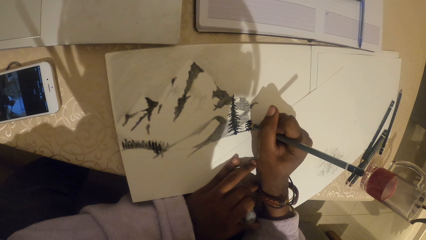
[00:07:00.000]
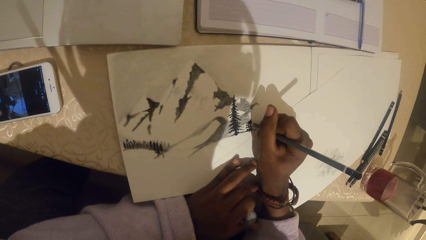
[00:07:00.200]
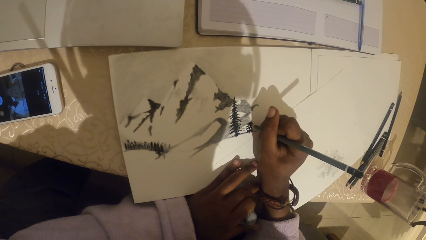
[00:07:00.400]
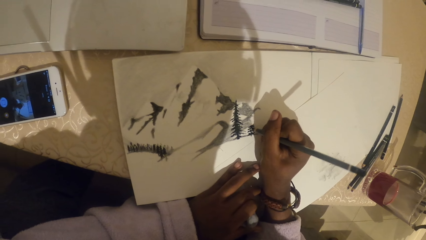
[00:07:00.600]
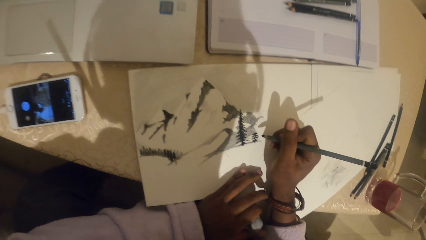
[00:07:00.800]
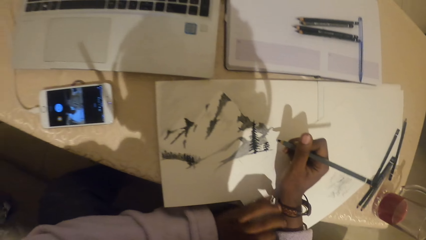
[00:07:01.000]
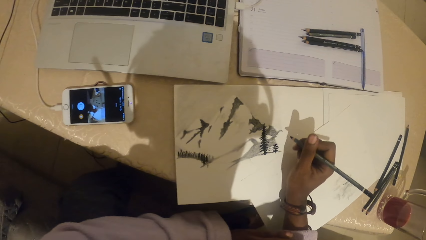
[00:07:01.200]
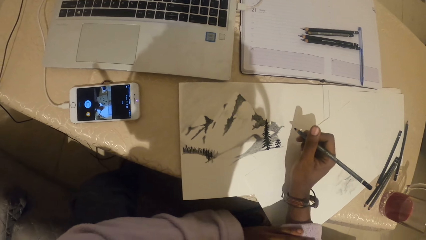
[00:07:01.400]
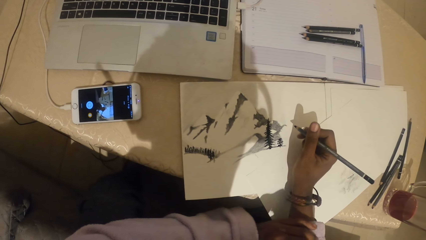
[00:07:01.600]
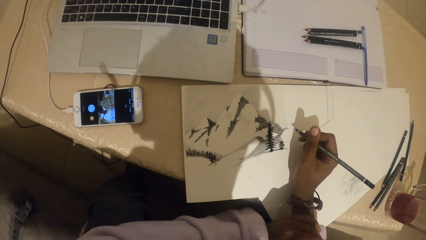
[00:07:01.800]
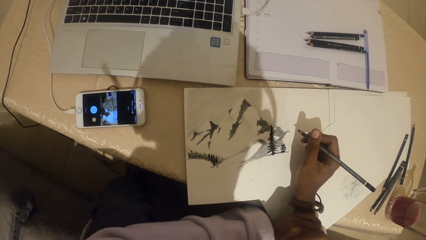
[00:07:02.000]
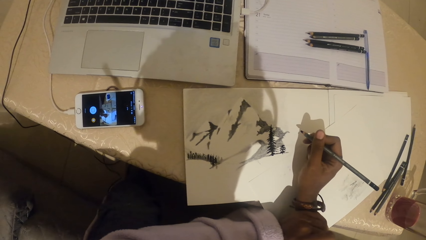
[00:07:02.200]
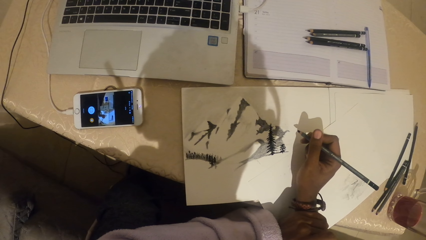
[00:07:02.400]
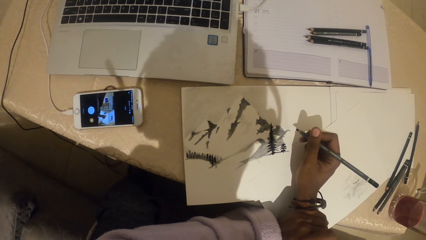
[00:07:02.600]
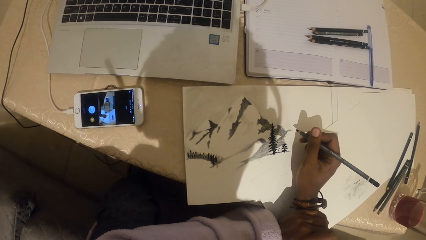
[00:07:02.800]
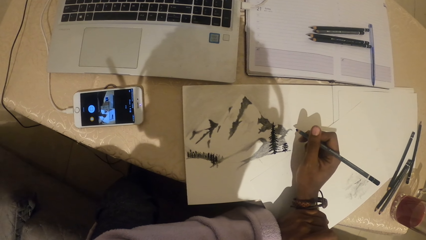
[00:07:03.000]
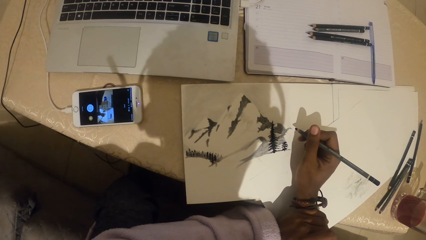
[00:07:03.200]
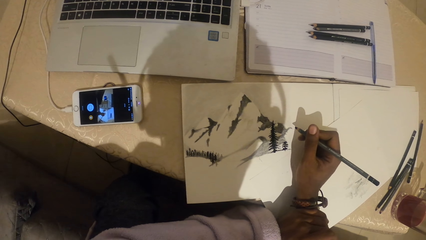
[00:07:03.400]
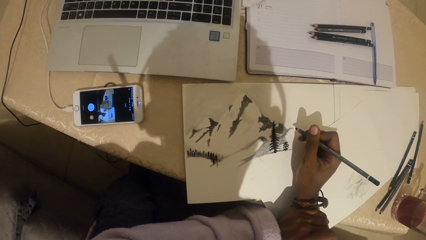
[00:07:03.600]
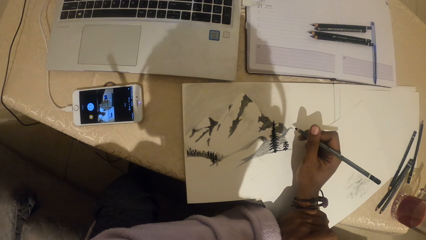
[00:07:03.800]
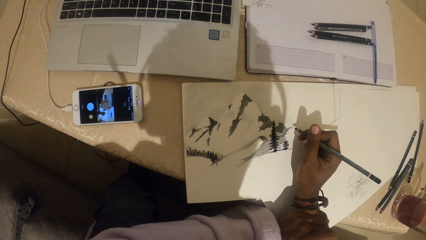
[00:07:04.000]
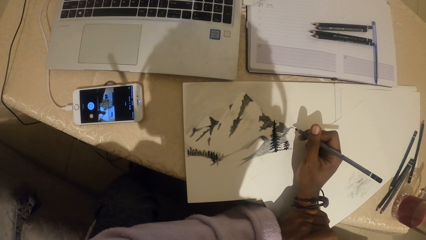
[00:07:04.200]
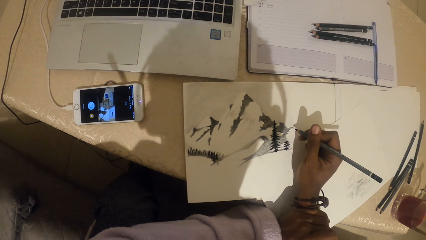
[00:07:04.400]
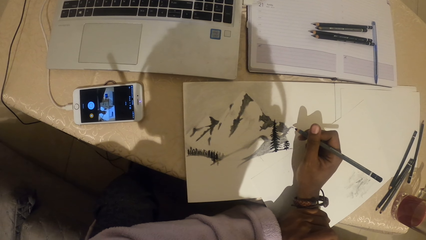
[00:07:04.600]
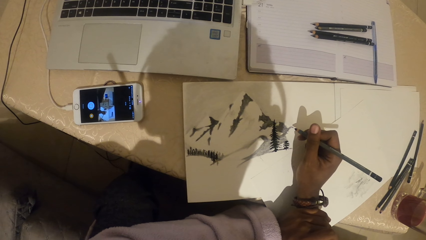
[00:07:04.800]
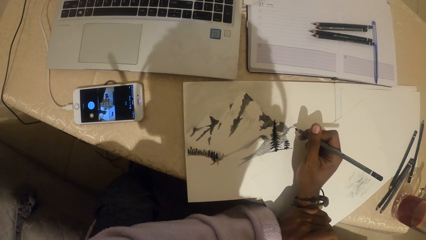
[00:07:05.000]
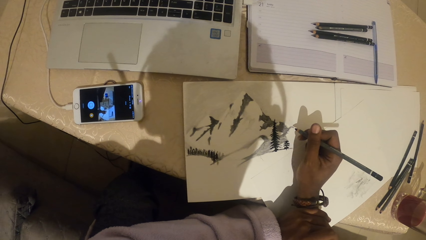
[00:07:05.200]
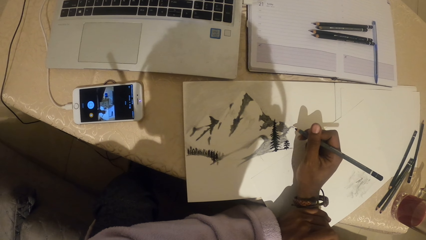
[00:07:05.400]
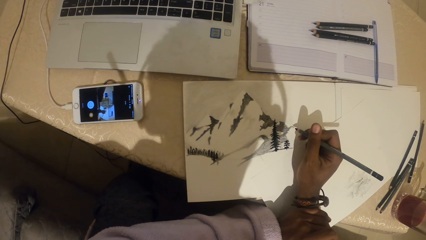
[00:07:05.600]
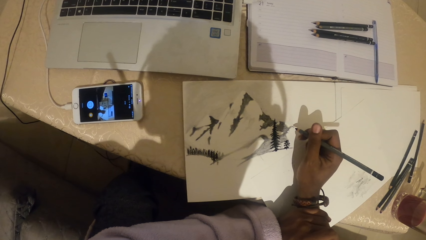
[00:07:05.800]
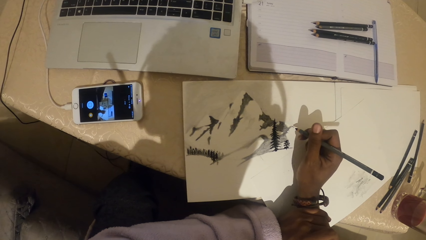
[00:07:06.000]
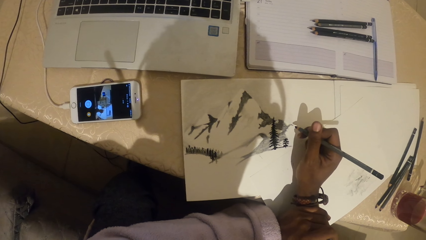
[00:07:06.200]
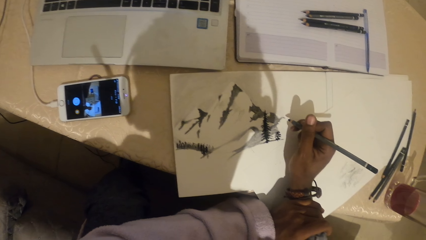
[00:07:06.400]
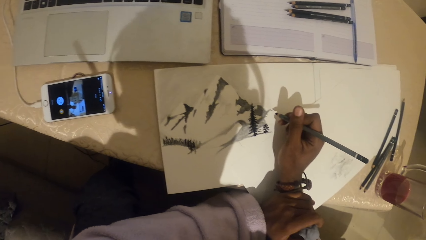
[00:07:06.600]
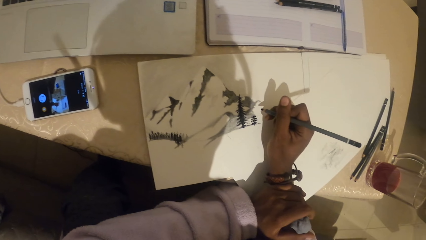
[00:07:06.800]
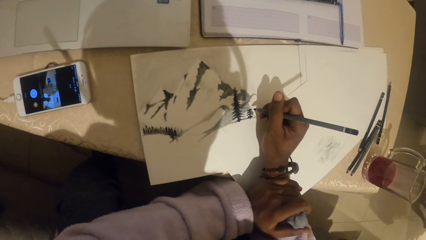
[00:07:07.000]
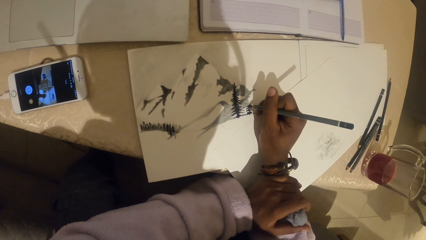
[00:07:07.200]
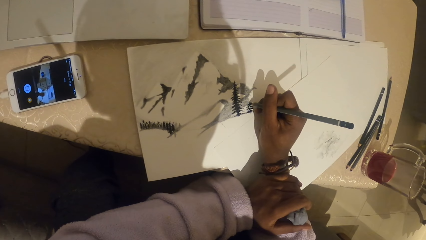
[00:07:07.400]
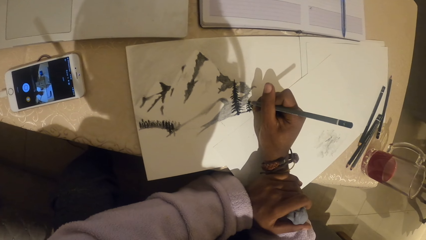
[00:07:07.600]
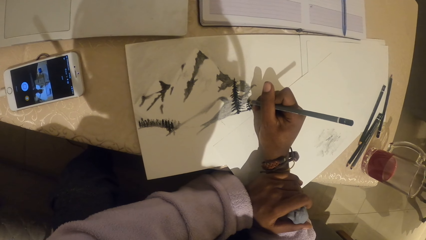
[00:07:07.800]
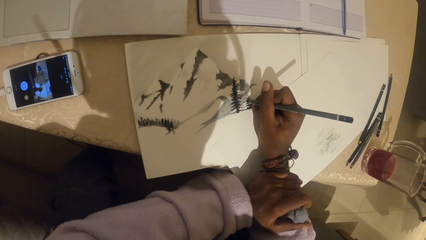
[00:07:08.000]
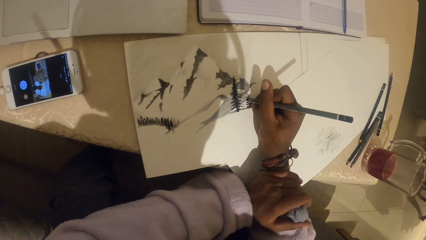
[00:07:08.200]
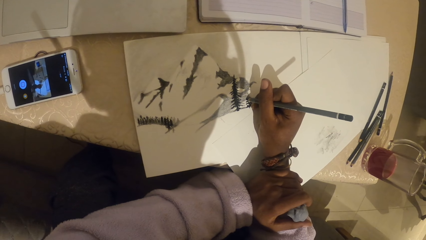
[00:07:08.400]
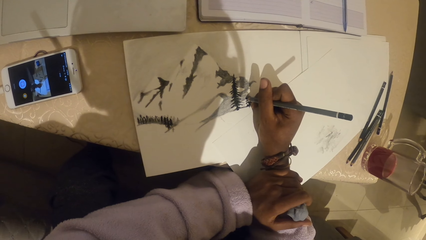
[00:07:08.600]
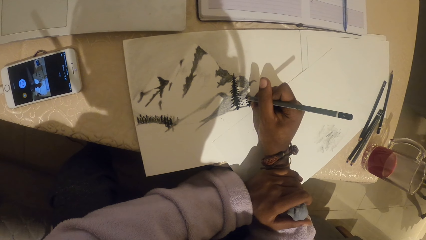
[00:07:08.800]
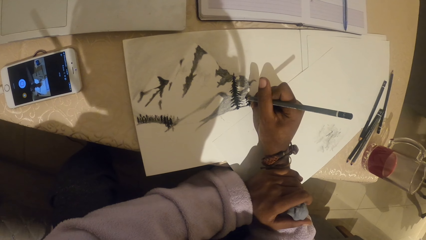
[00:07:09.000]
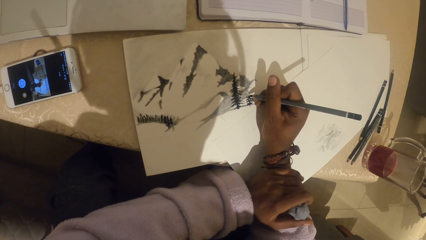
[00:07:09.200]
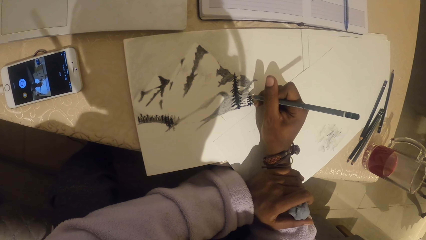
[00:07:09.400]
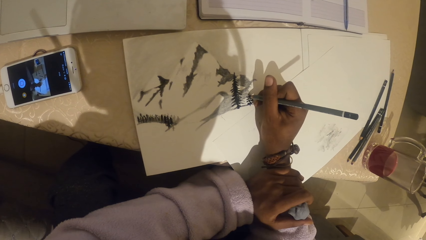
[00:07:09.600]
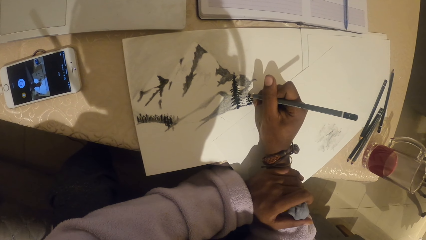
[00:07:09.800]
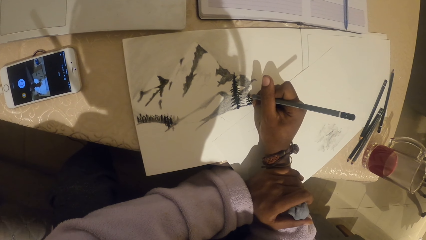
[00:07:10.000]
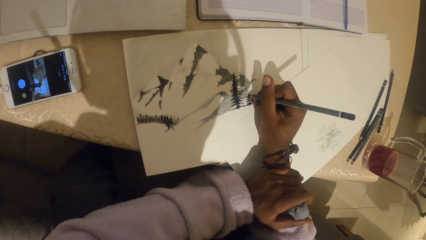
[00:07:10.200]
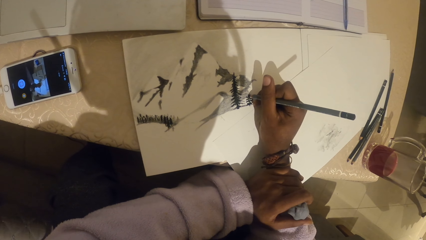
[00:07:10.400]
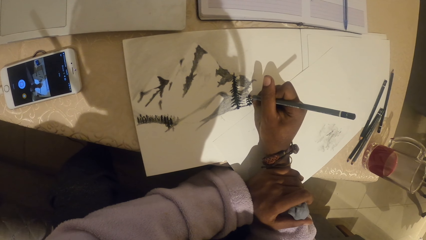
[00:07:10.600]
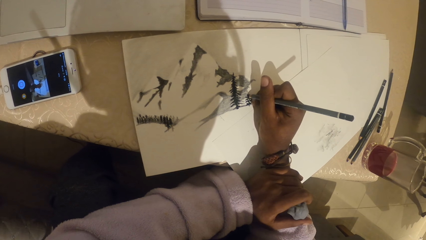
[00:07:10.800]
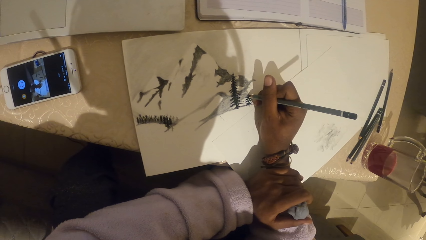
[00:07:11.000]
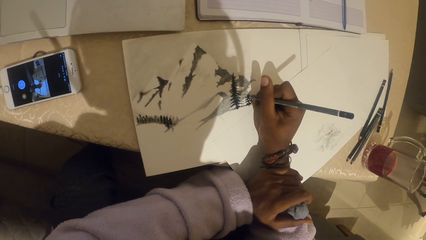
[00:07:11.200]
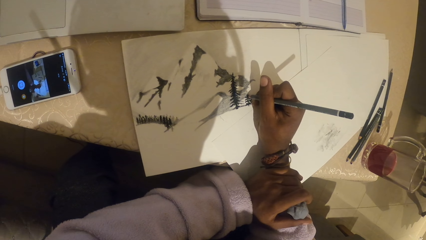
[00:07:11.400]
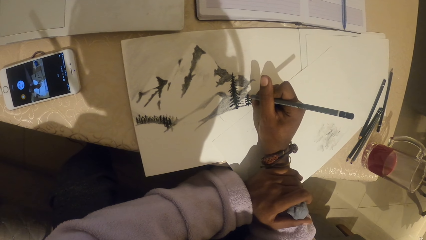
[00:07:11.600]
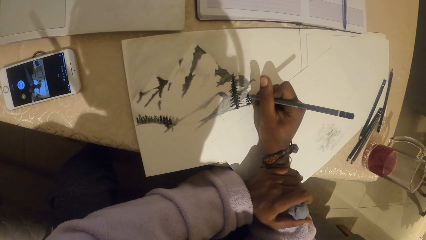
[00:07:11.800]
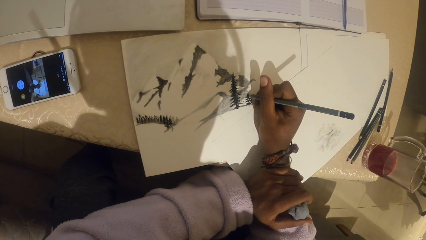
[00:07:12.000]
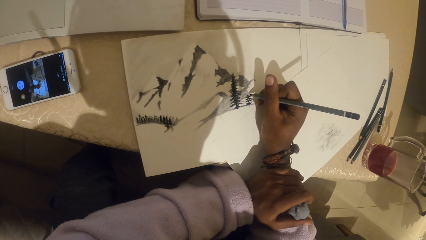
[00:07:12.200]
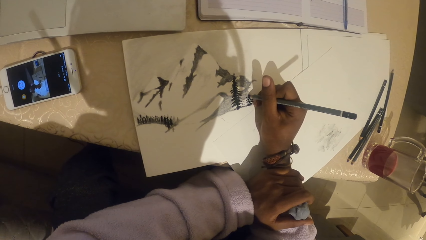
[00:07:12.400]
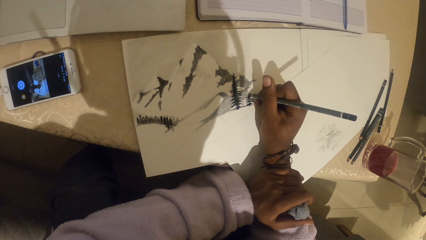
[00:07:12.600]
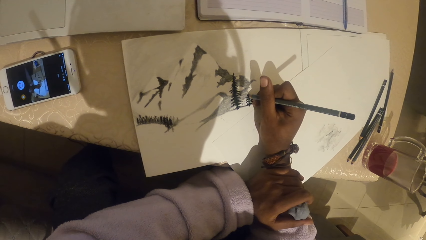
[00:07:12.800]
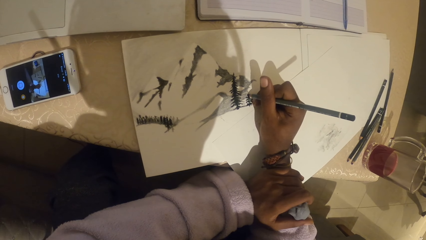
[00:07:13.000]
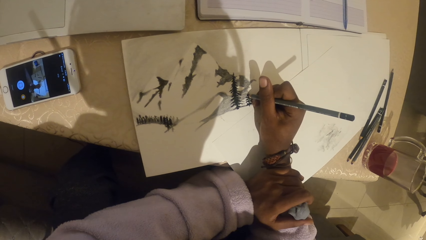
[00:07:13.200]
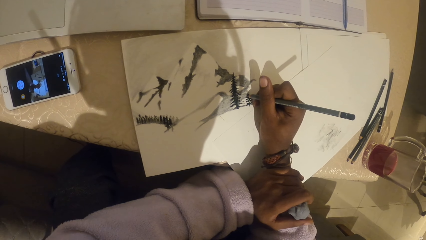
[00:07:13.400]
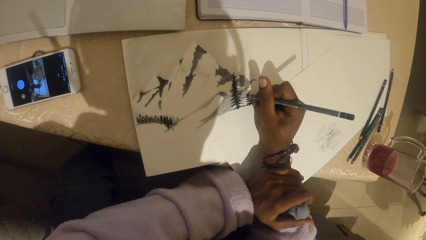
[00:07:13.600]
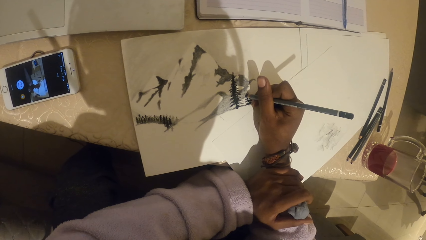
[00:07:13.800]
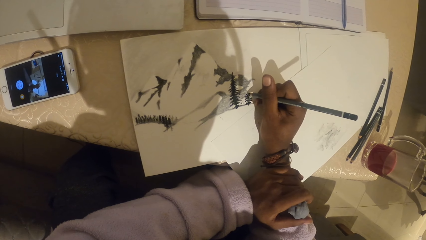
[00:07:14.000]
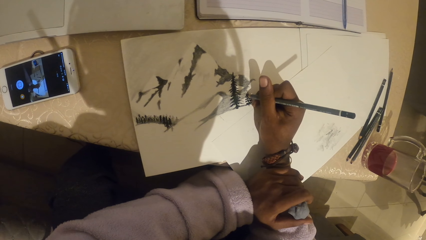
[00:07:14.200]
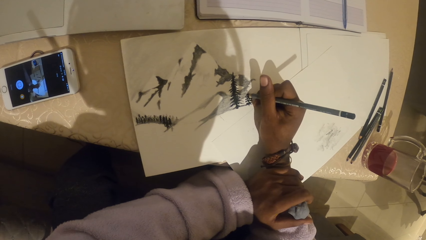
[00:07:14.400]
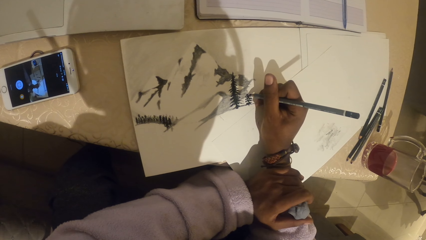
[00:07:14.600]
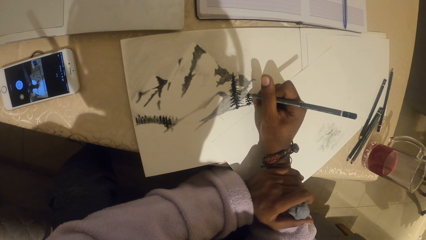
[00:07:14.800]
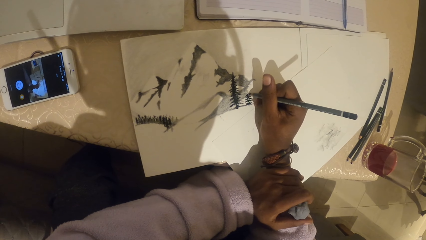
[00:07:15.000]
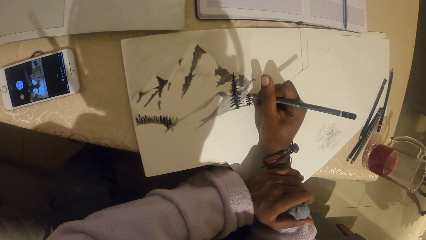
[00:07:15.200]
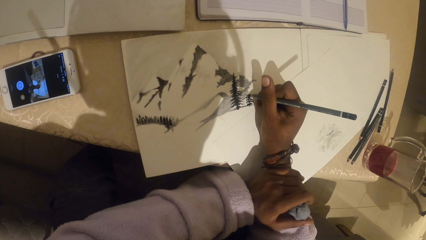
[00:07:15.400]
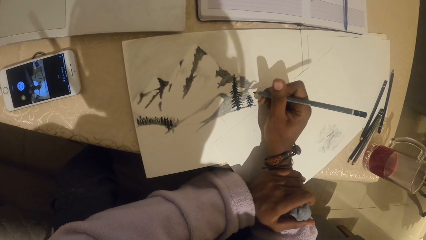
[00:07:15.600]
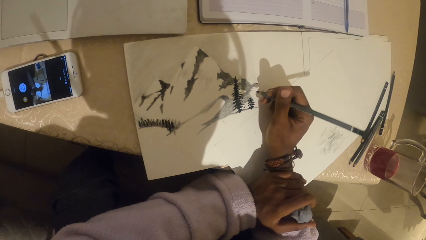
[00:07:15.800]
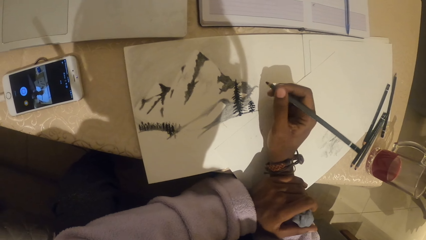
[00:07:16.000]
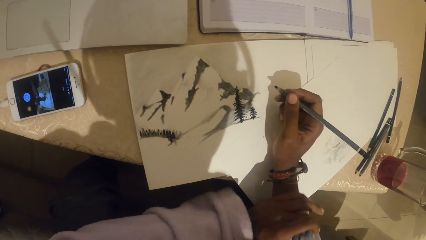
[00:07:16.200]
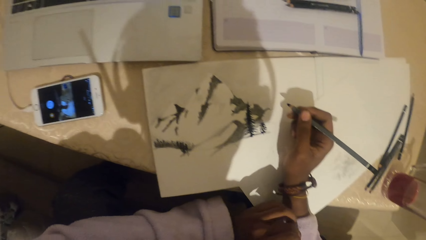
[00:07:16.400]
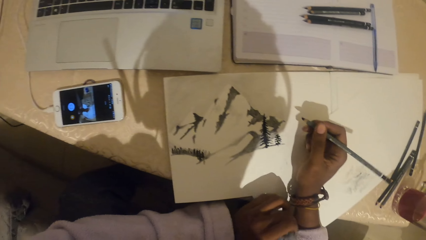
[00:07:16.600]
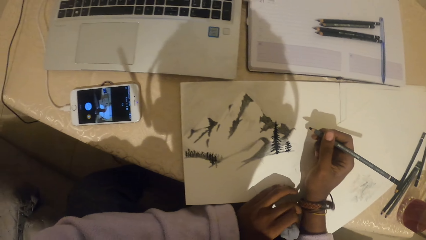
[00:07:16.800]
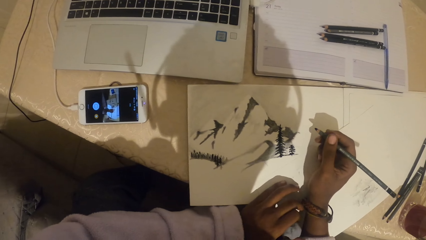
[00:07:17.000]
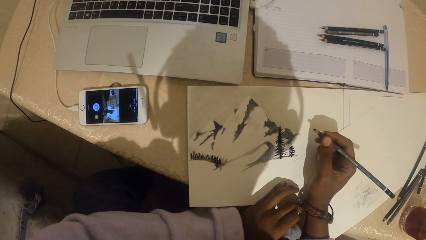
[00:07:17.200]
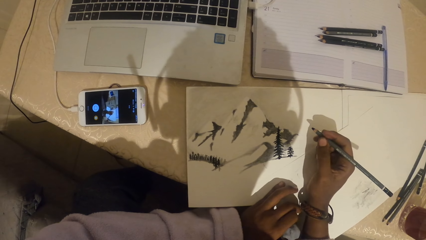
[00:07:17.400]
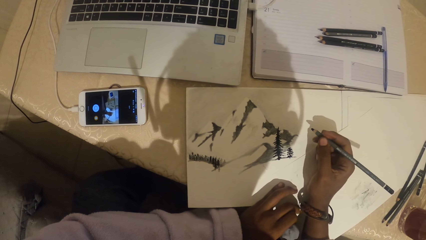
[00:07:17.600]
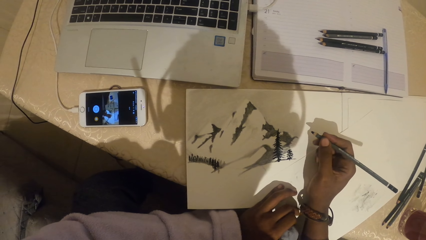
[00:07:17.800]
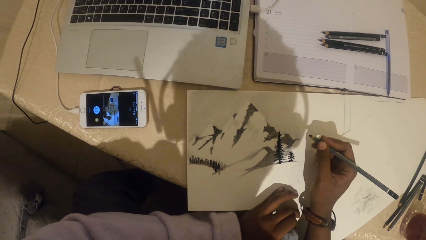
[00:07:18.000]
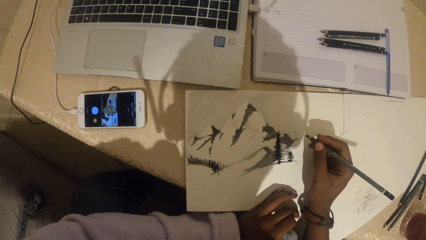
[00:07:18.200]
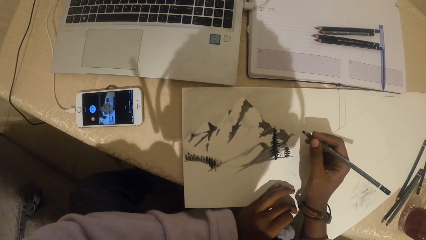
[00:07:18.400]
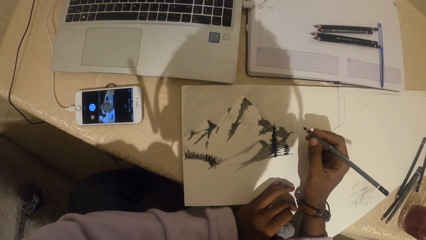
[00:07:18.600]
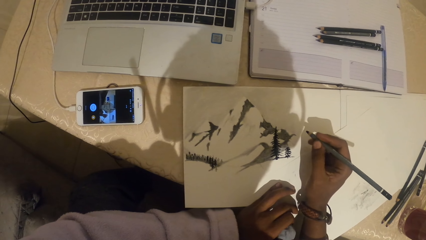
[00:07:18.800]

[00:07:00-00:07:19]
The camera wearer stares at the drawing. They draw with a pencil. They stare at the drawing.
